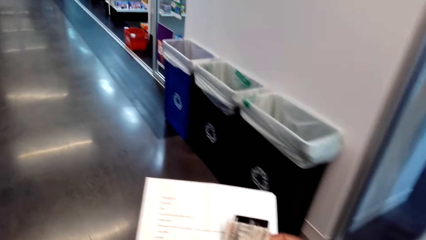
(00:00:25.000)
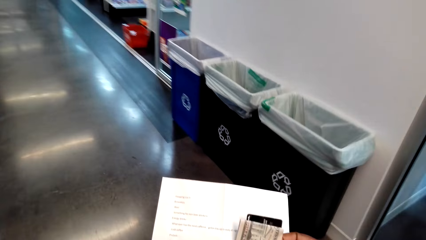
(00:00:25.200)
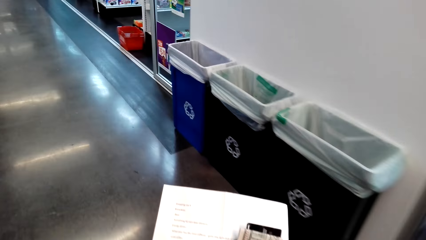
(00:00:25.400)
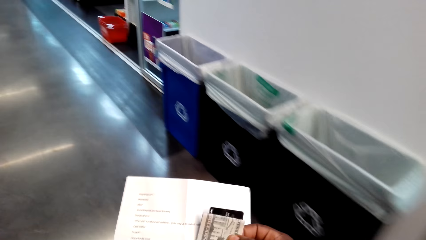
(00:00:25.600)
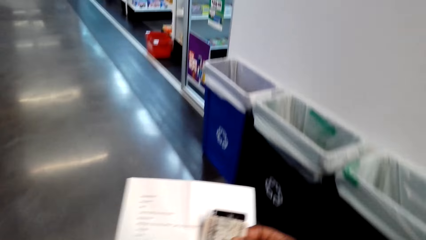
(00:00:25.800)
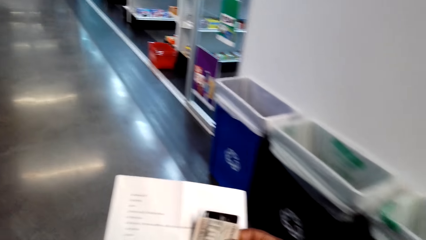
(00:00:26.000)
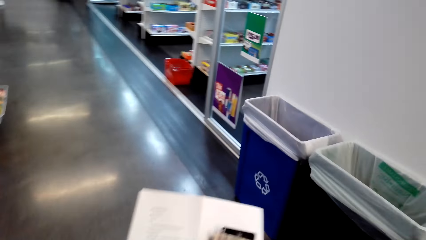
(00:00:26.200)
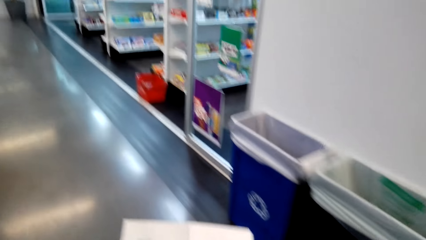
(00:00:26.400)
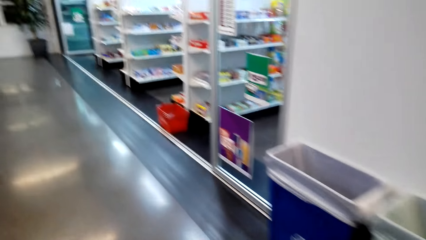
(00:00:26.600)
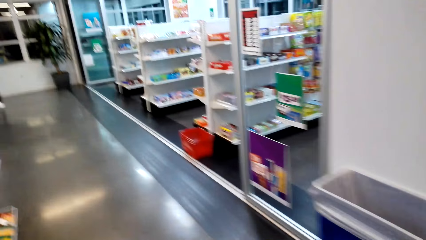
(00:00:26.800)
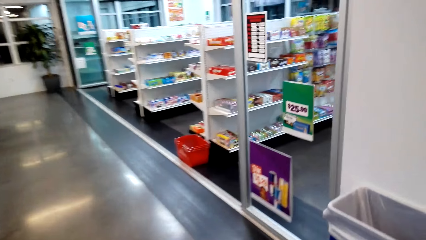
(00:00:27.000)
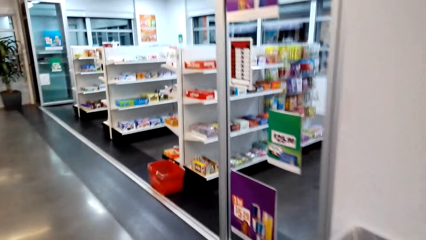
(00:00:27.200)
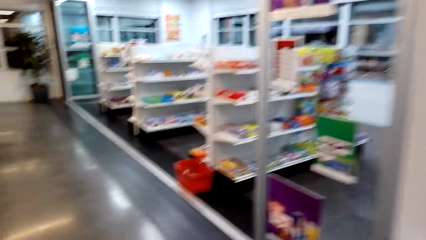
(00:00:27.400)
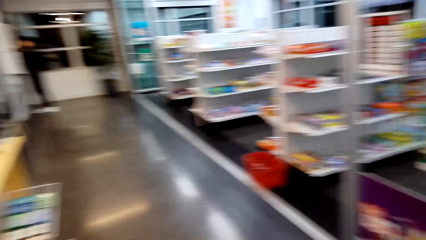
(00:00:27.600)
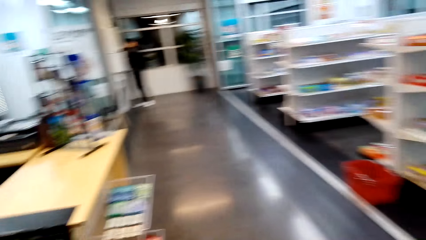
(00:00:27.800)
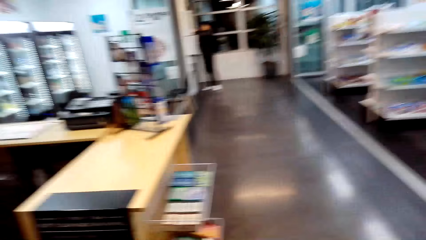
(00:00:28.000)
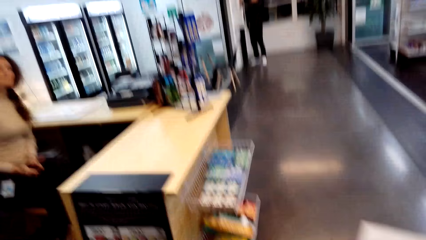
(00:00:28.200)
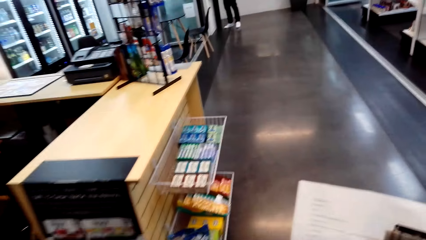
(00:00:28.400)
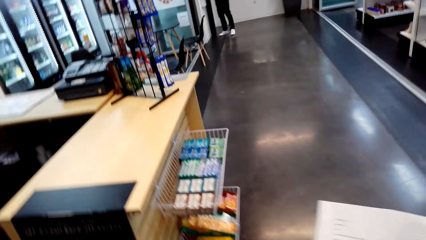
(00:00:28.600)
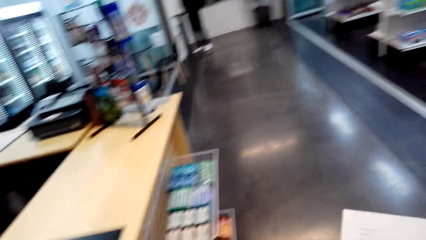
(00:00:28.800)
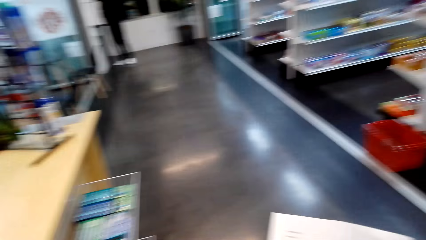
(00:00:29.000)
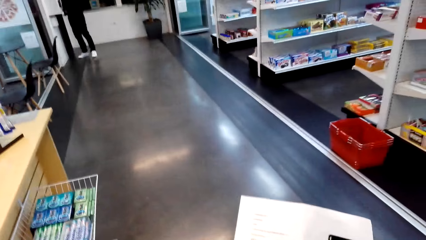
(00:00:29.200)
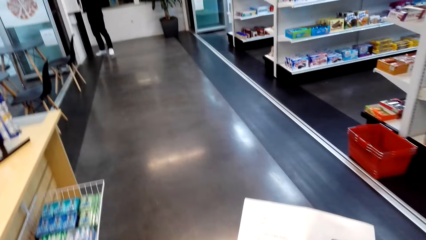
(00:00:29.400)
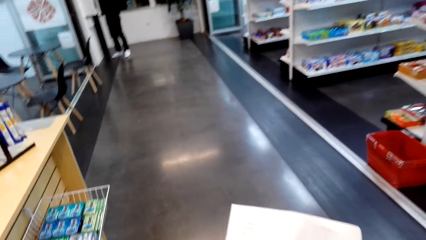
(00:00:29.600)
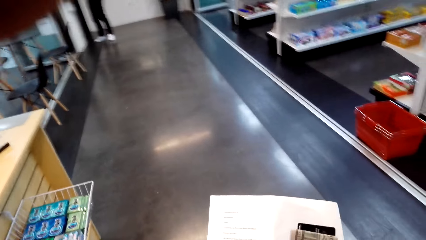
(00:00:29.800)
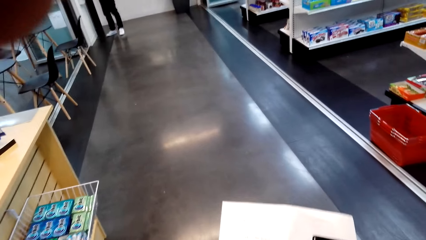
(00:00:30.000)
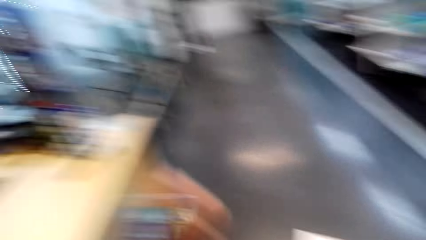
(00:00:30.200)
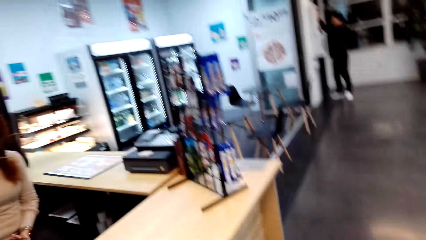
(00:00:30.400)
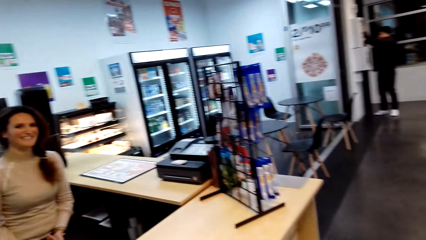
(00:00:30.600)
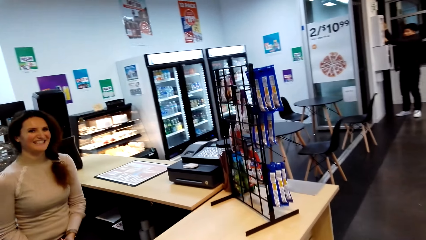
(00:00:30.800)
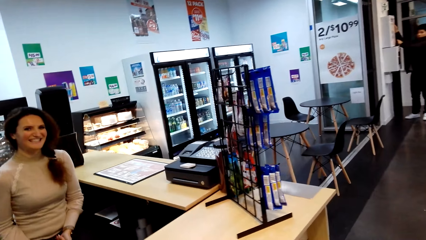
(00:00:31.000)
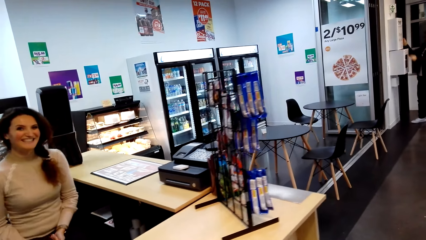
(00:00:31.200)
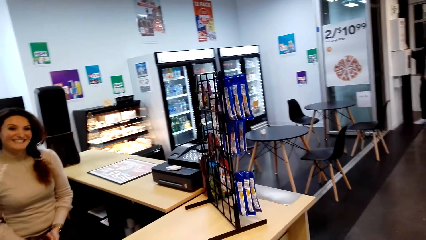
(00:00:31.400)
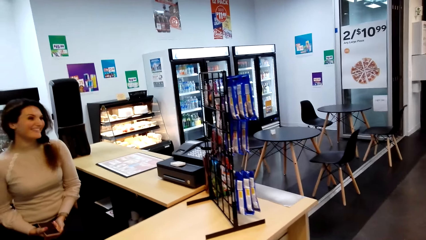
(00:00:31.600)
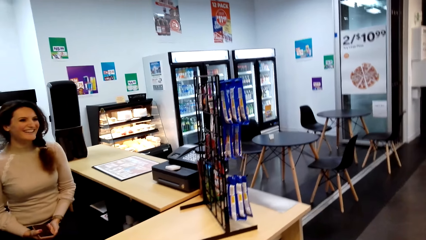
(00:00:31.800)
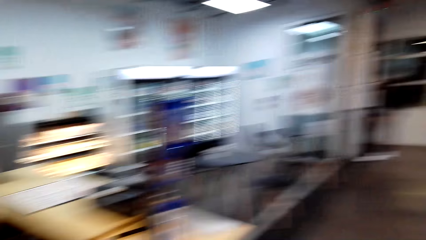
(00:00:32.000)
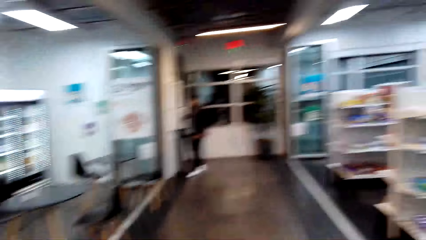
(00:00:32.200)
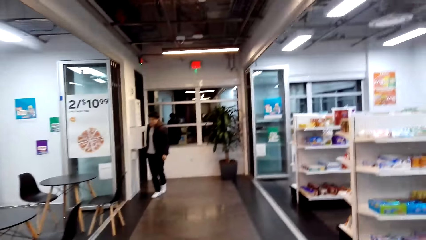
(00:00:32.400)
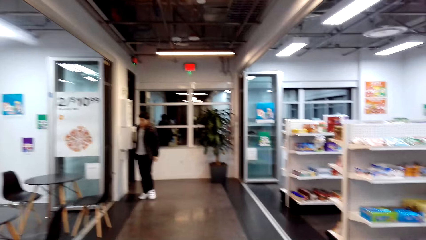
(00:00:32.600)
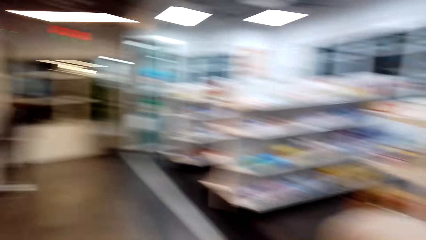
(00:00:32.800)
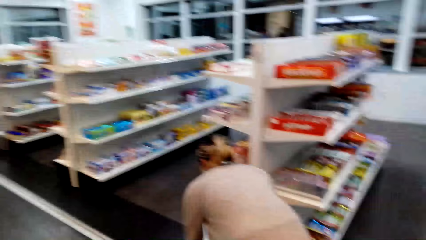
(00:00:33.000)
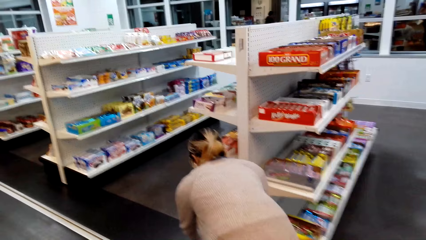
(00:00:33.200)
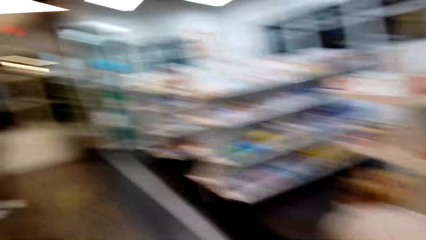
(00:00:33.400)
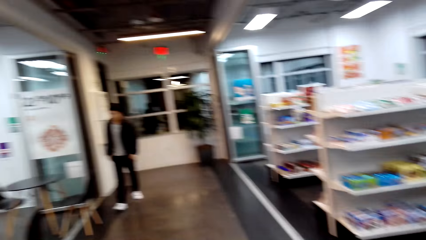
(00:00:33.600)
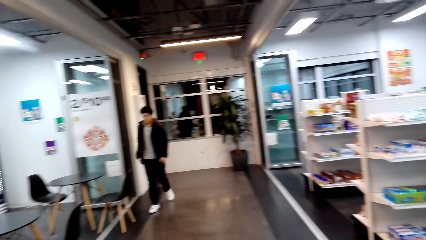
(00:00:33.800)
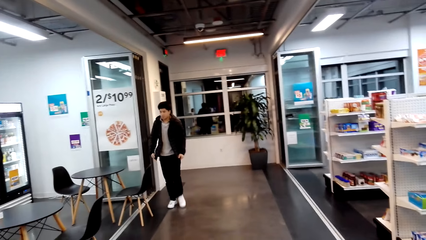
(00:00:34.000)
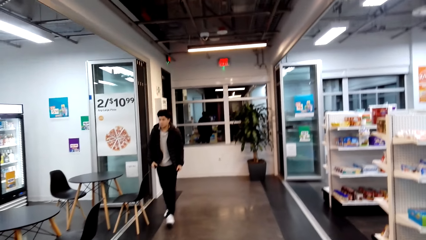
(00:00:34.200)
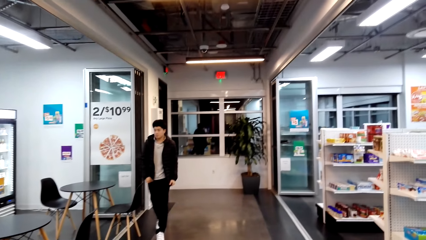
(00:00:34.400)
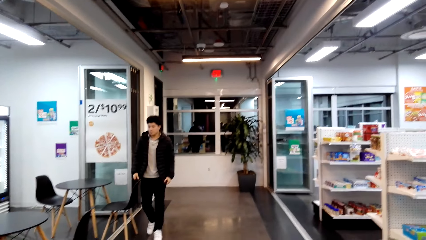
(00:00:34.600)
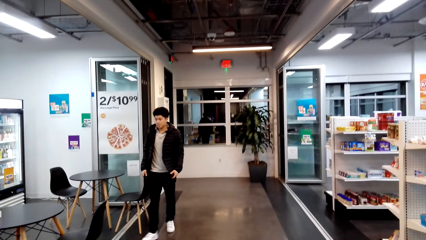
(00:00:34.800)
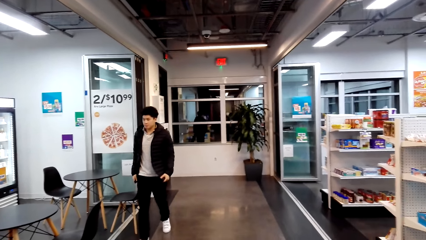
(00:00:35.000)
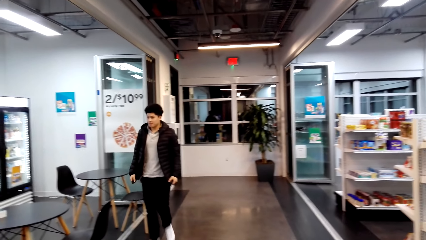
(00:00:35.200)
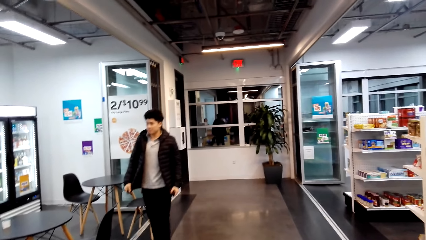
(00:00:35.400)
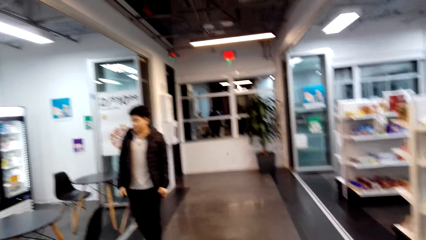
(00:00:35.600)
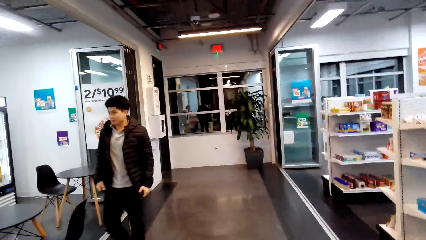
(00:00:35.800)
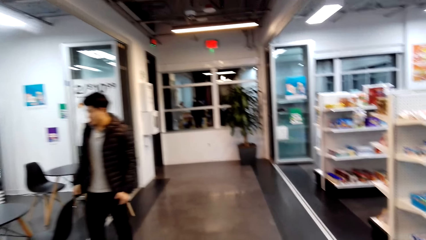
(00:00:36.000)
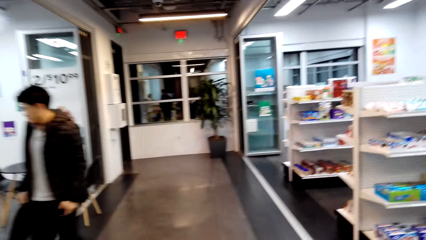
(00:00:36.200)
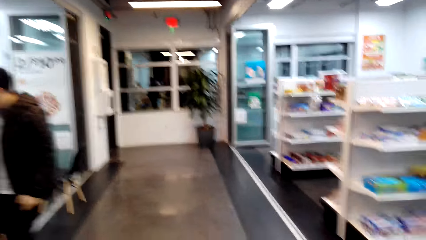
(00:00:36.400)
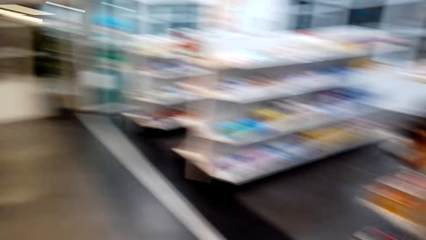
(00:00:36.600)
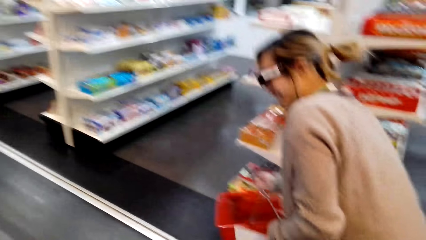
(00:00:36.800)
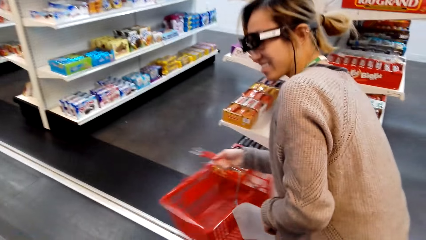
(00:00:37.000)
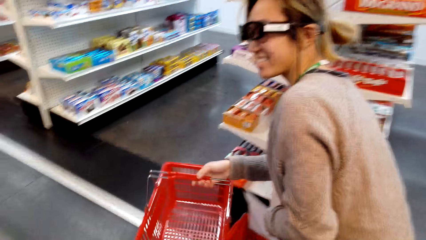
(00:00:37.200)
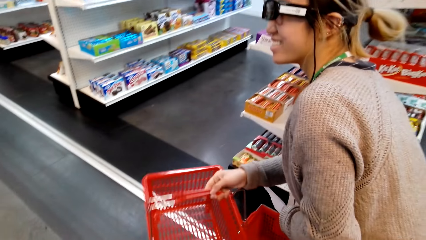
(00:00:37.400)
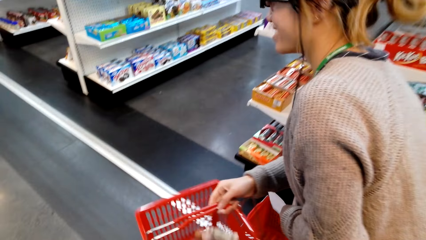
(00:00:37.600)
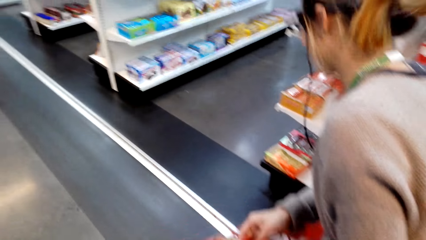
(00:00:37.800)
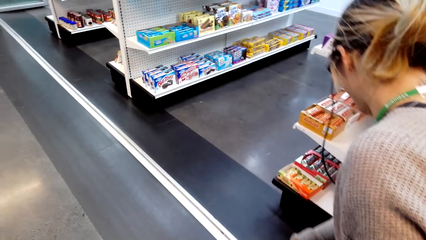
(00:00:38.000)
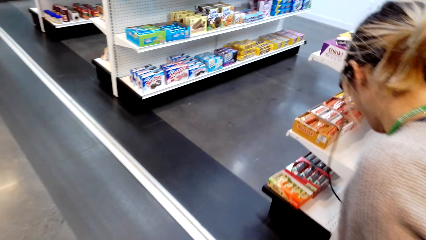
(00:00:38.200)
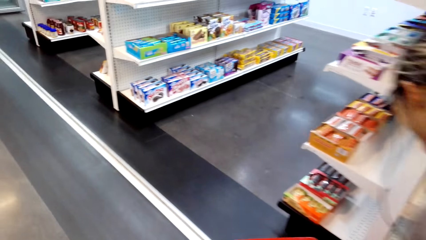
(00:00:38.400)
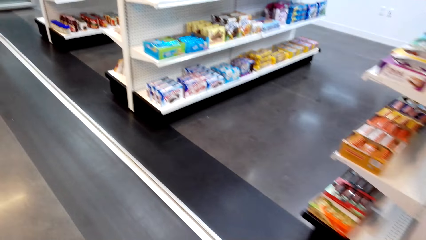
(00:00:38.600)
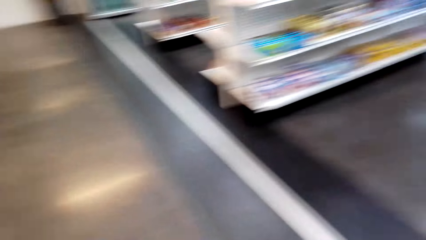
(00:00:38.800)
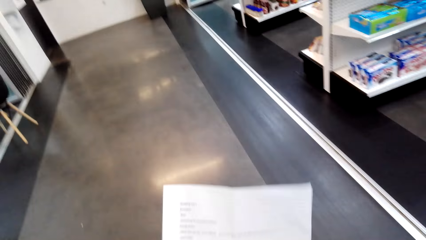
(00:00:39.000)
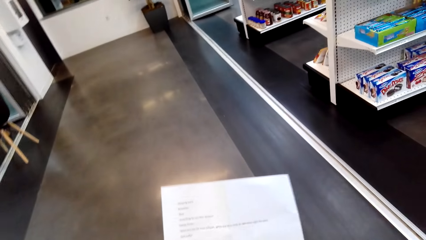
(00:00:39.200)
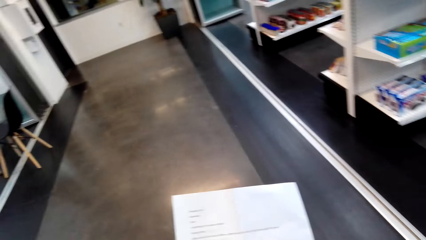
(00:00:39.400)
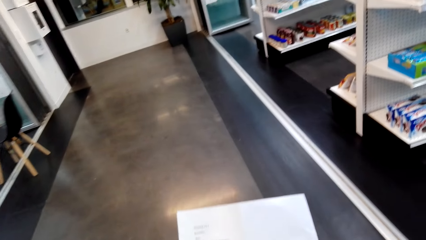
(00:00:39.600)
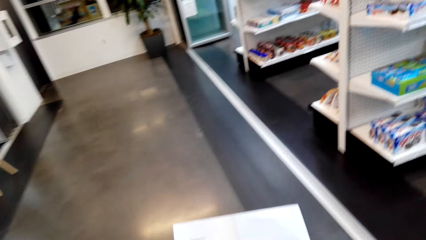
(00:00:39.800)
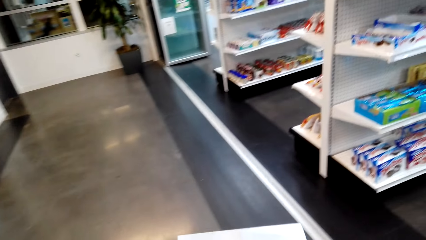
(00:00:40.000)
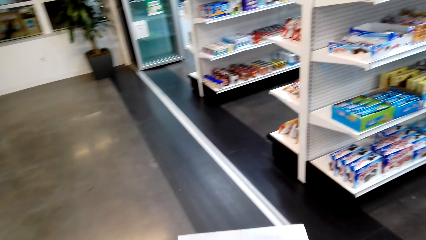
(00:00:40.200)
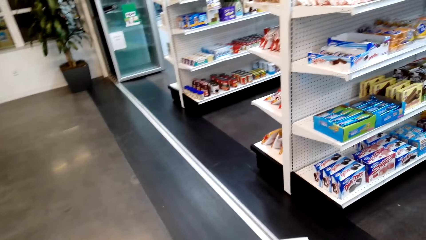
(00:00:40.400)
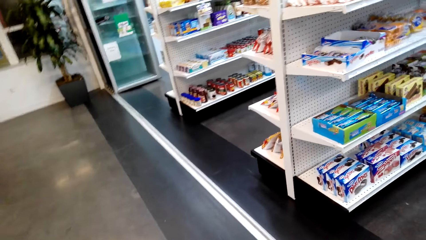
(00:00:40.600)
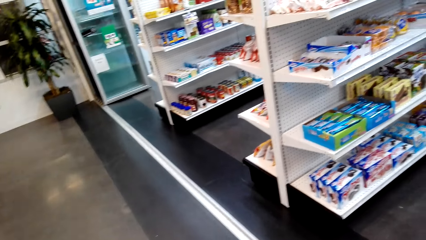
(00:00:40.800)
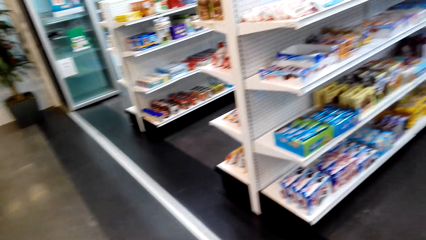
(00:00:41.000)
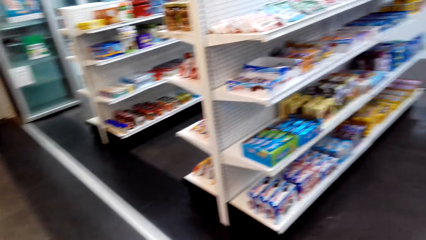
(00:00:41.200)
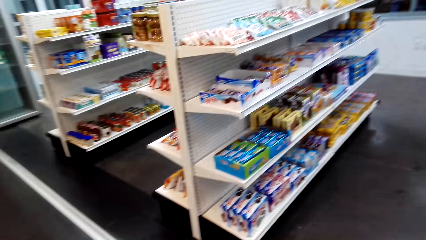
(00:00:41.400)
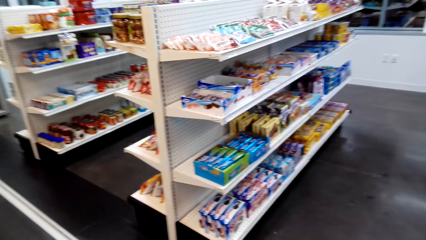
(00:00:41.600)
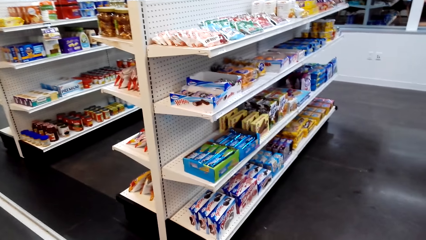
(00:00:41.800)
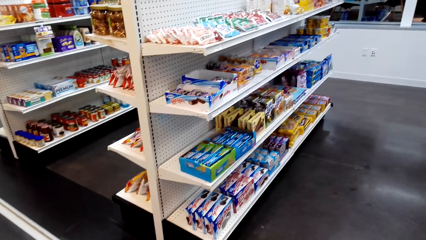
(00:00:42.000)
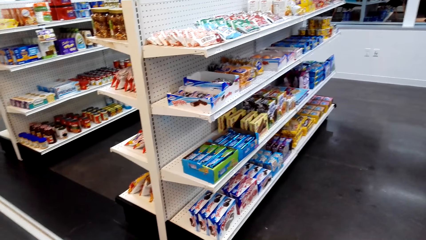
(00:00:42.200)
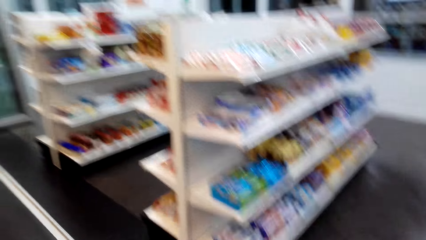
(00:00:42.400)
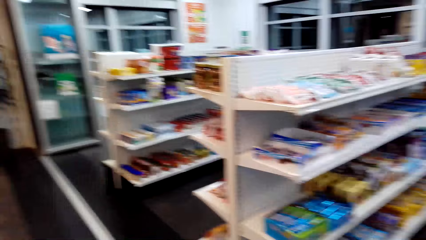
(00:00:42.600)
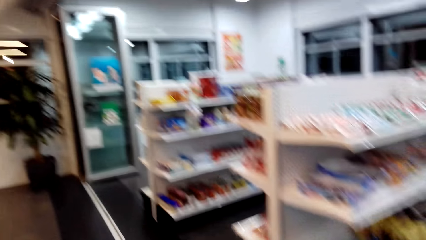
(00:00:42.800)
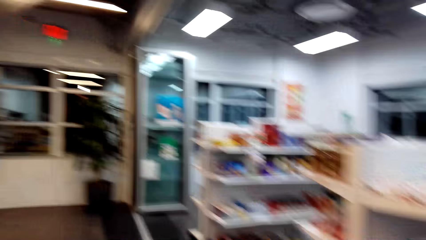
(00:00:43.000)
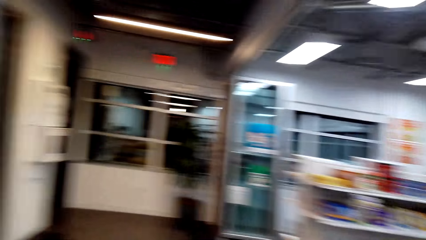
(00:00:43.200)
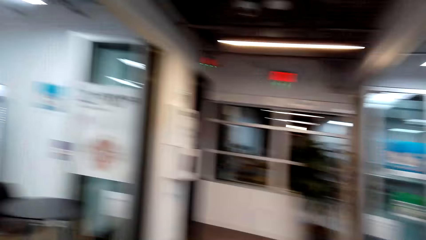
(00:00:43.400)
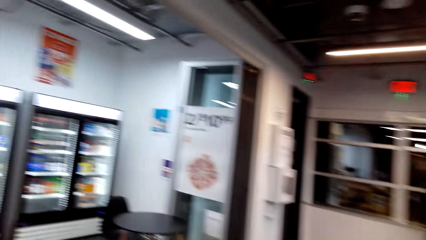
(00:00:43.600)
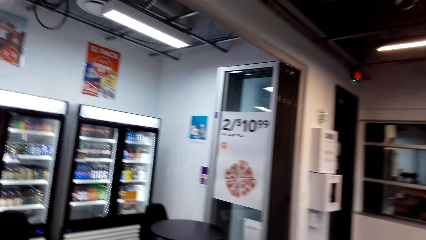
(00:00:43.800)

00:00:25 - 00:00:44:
A person walks at the supermarket. Another person sits at the supermarket counter. The camera wearer converses with a lady at the counter. Another person picks up the shopping basket. The camera wearer walks in the supermarket.
